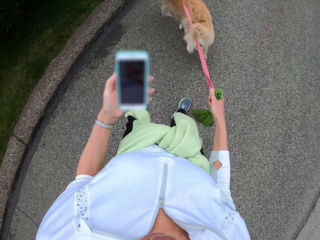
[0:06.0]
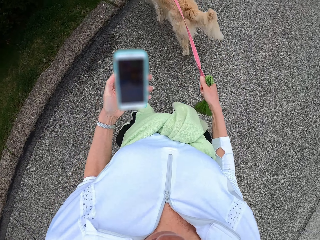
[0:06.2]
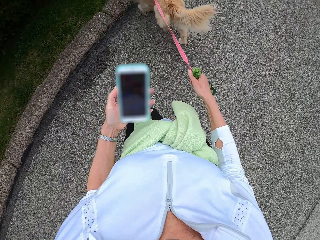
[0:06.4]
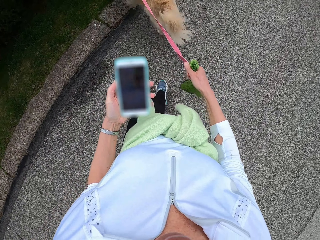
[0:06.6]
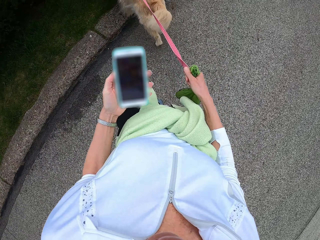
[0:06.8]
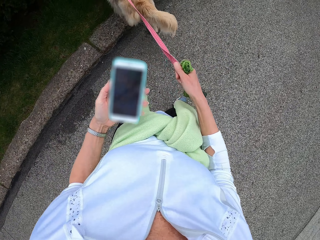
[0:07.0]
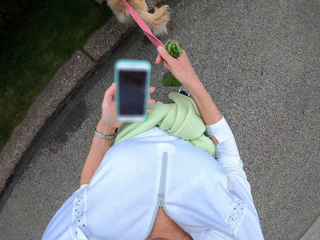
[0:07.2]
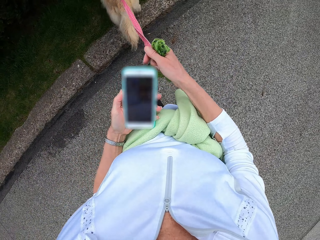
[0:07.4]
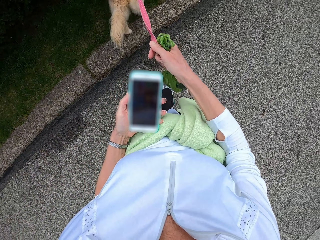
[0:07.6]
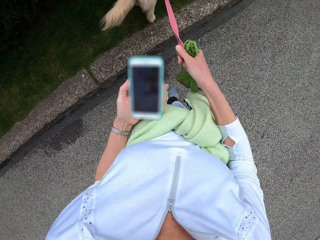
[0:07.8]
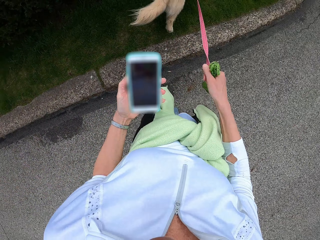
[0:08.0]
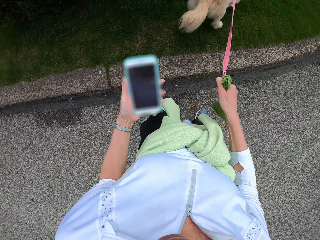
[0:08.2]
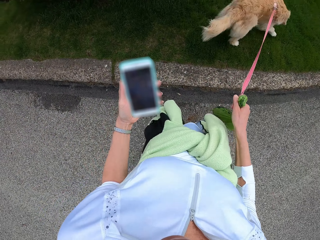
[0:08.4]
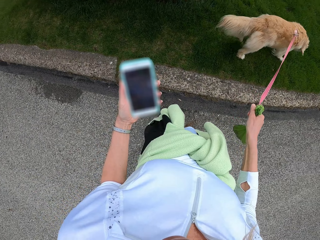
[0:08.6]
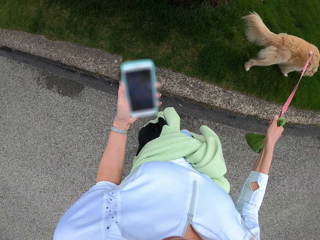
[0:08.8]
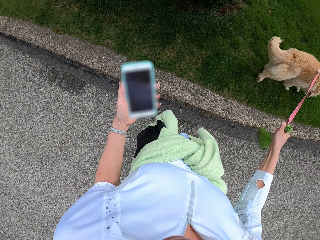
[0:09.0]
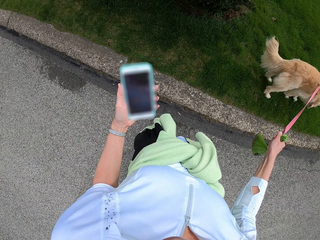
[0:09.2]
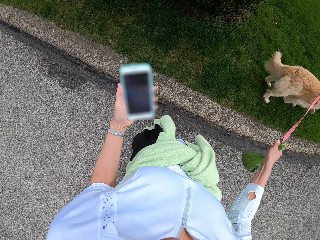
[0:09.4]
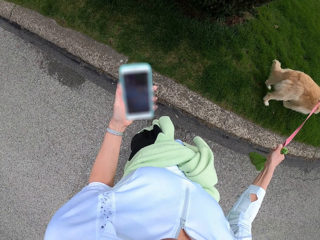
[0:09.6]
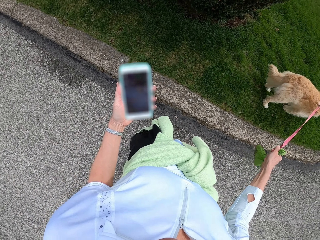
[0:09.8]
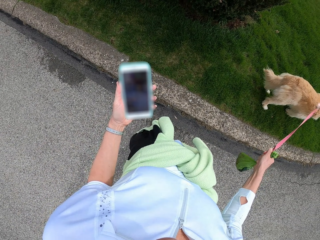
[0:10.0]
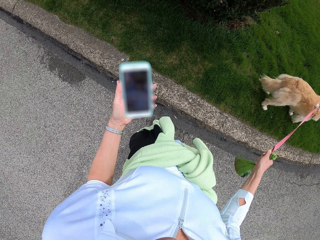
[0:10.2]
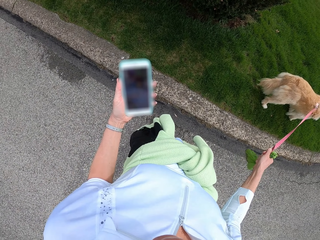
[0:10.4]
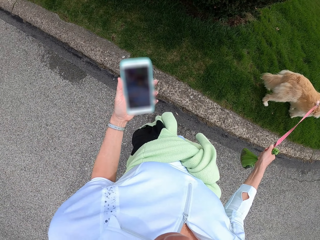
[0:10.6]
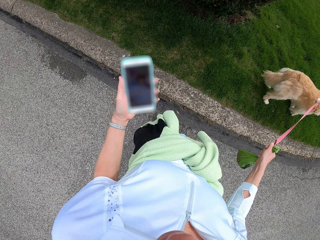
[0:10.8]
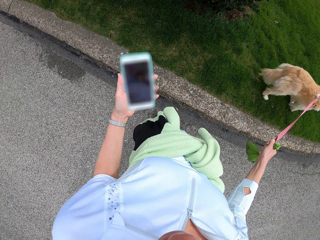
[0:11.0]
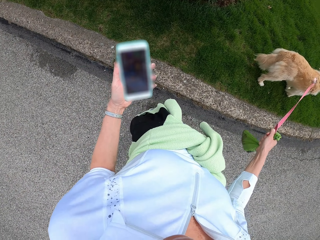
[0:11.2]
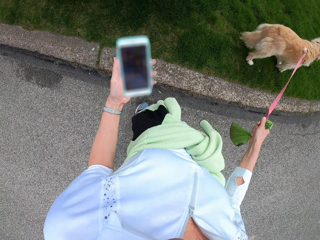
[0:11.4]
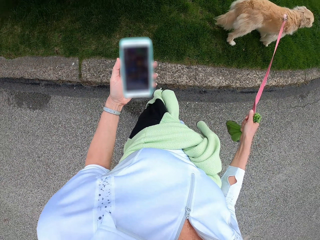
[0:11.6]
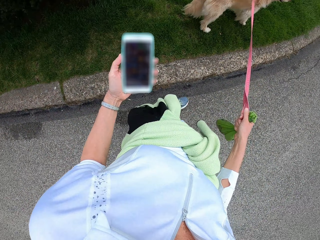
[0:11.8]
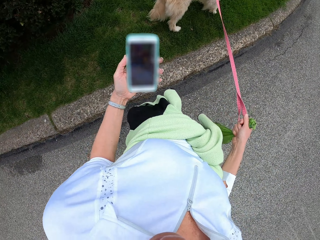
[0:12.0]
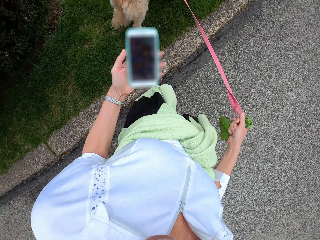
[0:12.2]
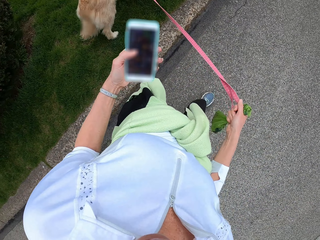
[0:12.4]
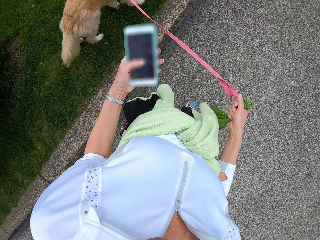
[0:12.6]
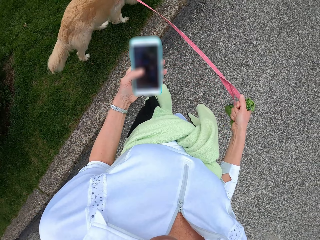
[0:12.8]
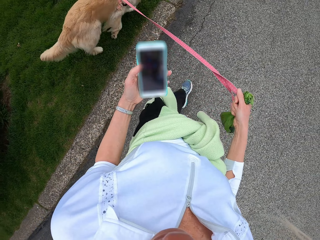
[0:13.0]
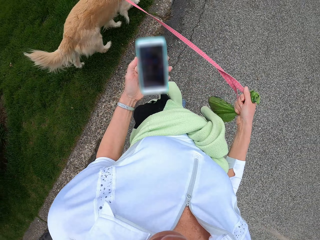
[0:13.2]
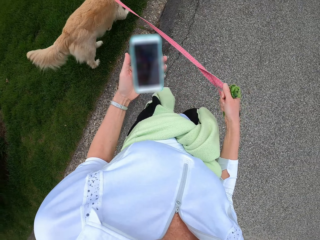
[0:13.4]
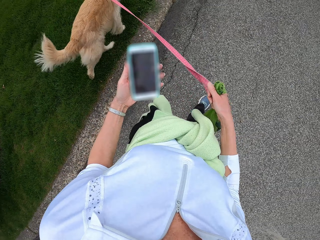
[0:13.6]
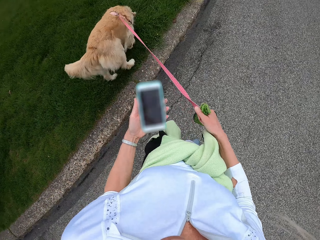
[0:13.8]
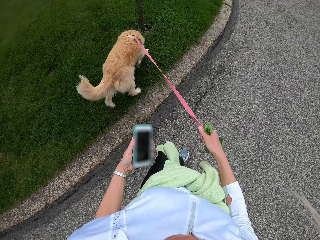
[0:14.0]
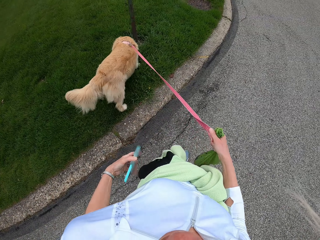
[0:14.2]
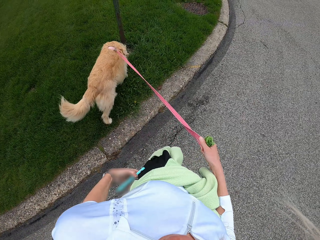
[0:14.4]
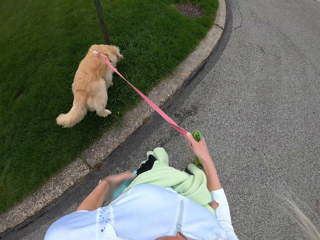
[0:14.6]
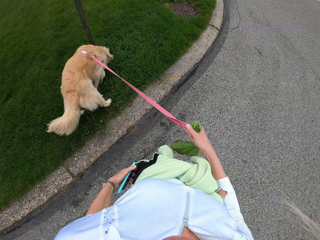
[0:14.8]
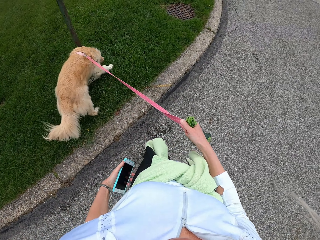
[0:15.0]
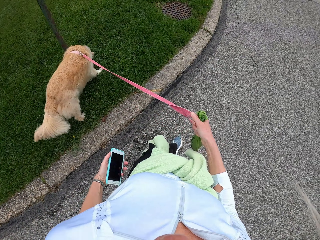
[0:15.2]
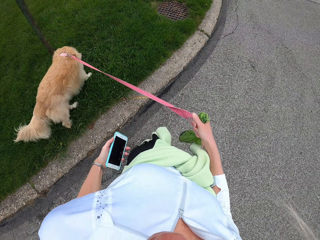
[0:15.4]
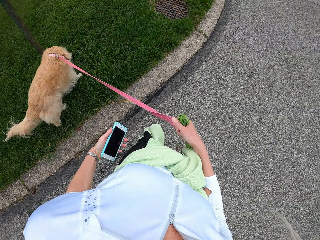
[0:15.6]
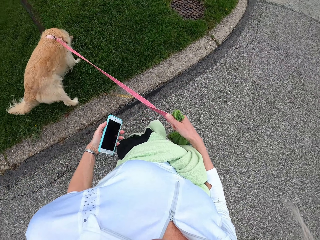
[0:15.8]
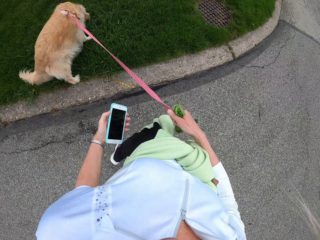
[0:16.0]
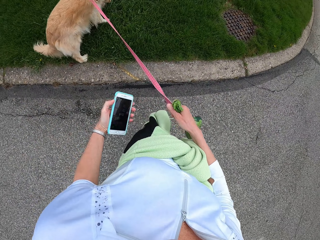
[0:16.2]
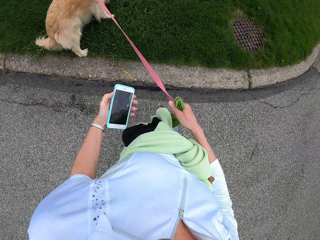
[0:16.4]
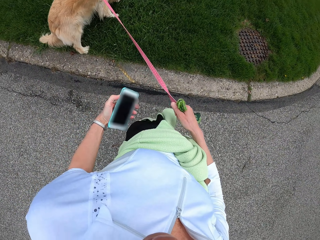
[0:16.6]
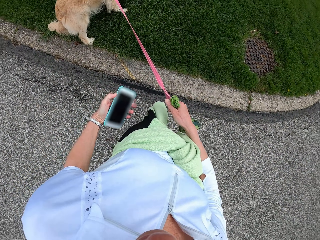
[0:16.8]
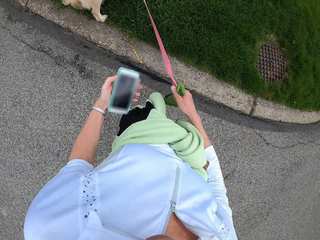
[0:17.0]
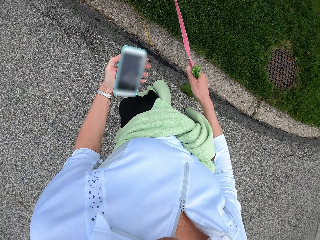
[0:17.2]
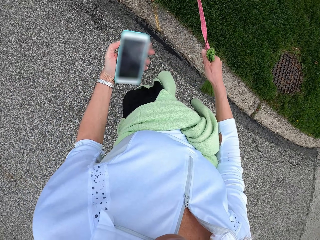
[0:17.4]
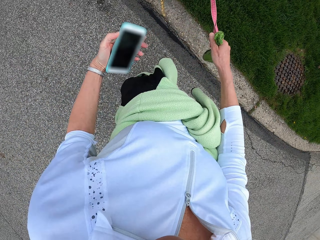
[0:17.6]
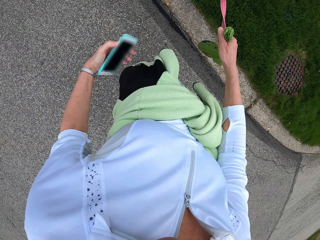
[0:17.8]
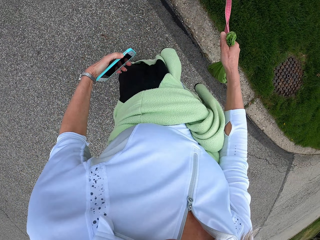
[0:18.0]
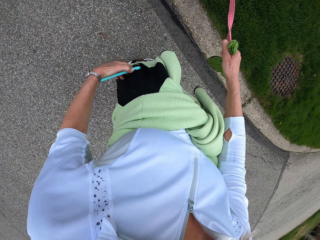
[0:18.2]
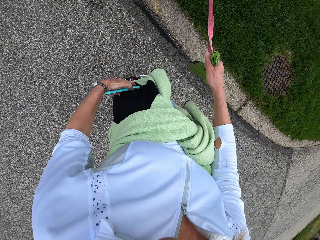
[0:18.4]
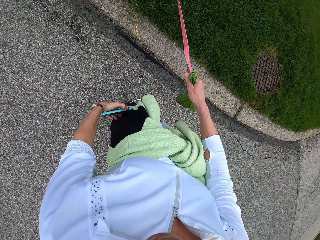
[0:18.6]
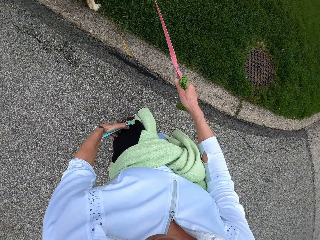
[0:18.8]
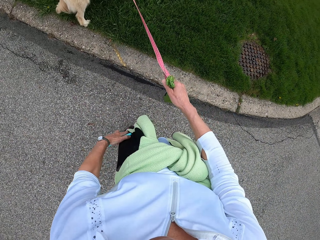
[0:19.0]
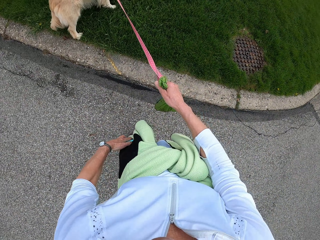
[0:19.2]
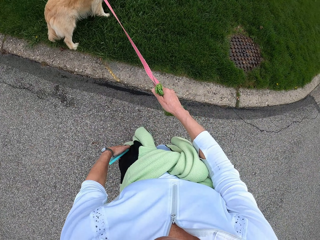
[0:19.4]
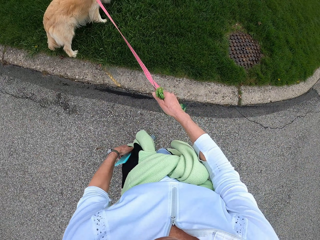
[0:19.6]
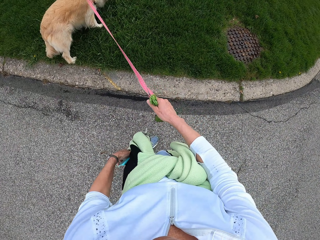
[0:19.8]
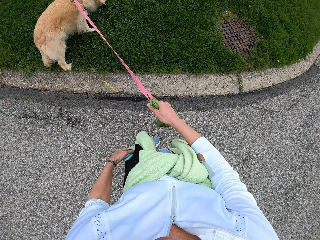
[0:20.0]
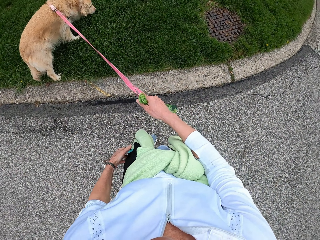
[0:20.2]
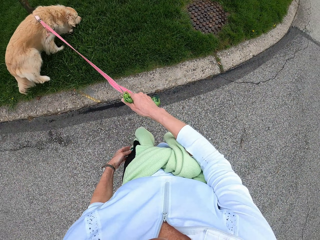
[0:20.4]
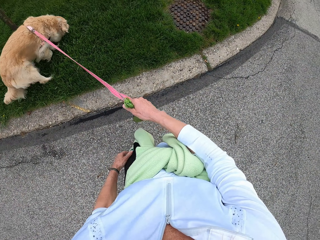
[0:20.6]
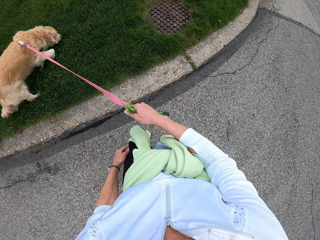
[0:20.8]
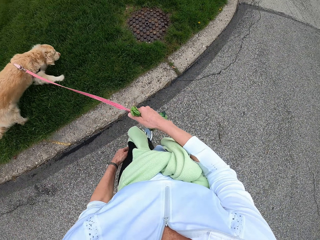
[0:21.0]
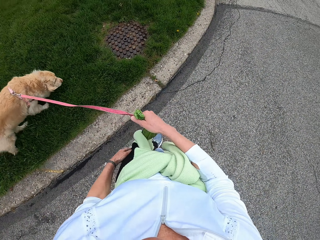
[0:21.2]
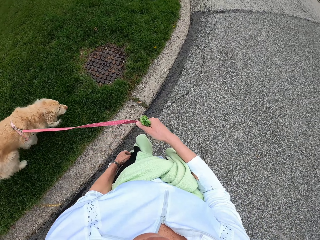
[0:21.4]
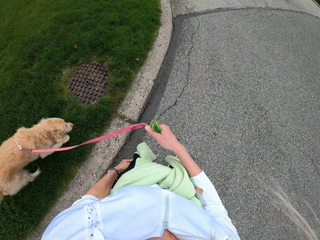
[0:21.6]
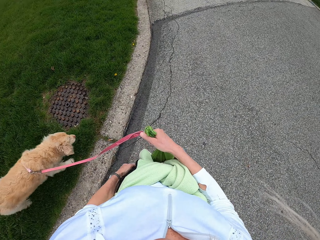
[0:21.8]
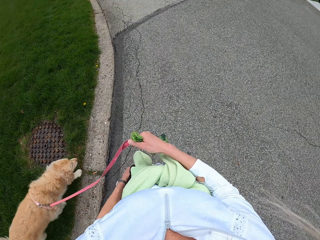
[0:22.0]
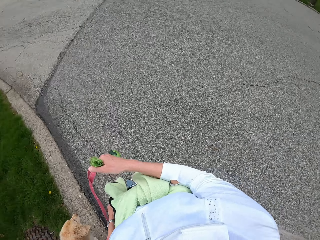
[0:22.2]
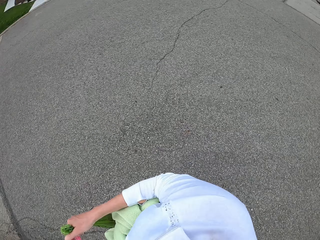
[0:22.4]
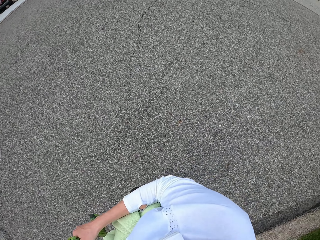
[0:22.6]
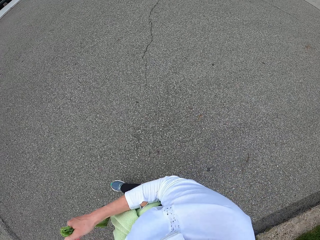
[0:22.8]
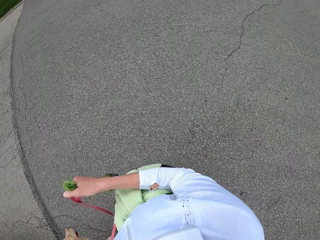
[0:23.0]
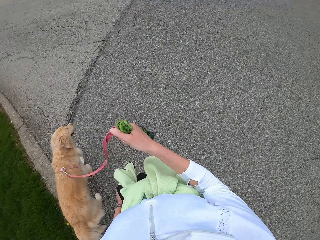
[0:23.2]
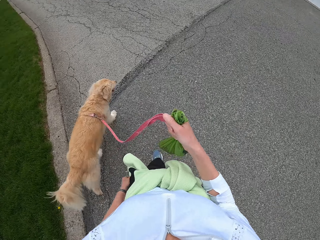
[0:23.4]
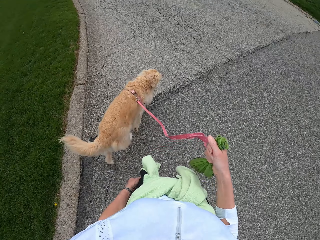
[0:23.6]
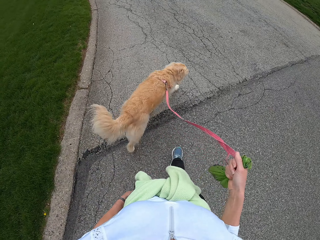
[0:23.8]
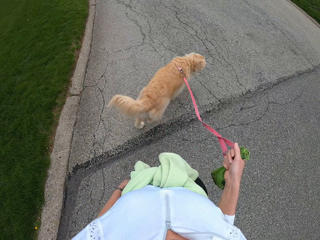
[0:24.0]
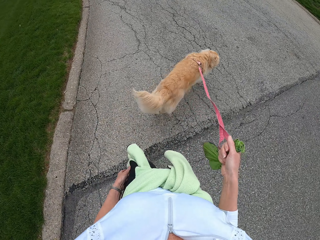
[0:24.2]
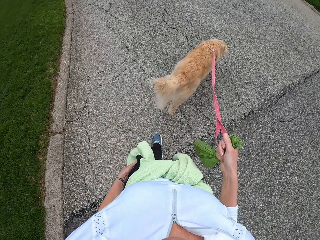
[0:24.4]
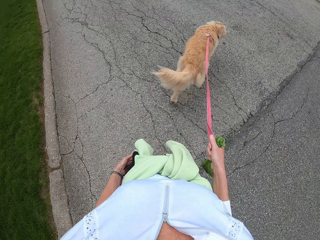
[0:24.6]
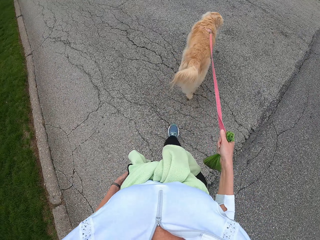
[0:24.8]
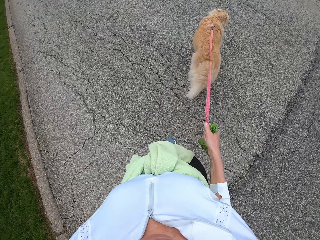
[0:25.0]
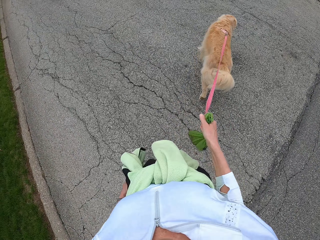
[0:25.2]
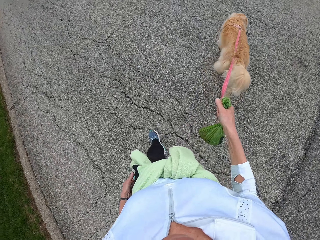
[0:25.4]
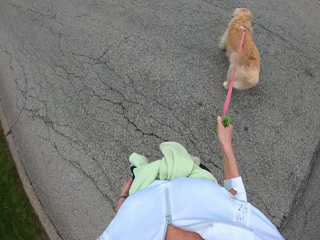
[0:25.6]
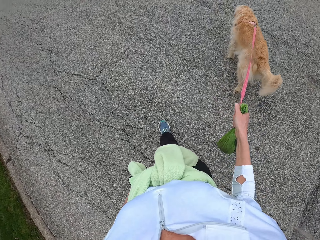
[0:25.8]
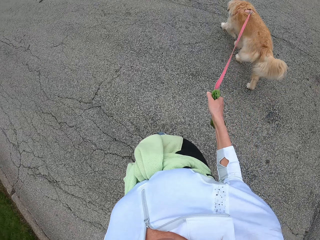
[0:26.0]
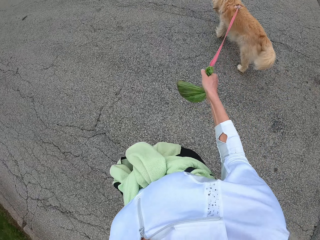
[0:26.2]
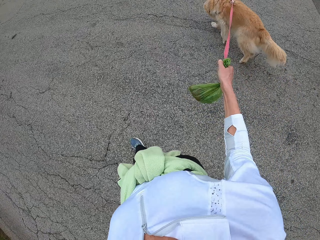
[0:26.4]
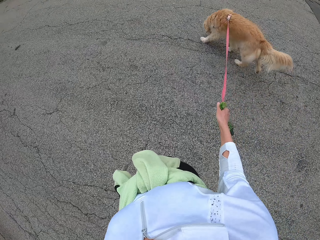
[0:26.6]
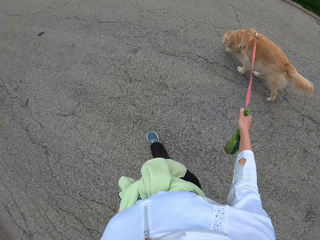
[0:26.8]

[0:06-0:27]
The camera wearer walks. She stands and operates the phone. She moves her finger to the bottom side of the phone. She walks the dog and operates the phone. She walks the dog and lowers the phone to the pocket. She moves the hand with the phone around the body. She operates the phone. She looks at the phone. She puts the phone in the pocket. She stands. She walks the dog.
